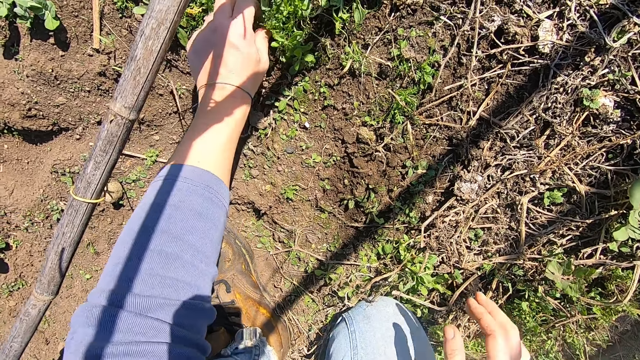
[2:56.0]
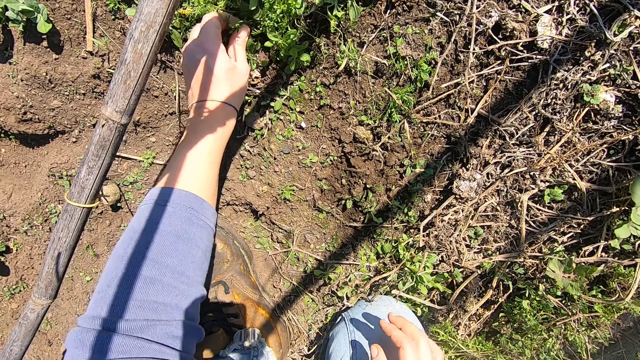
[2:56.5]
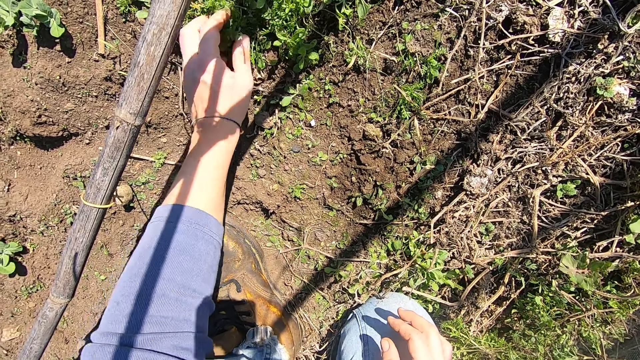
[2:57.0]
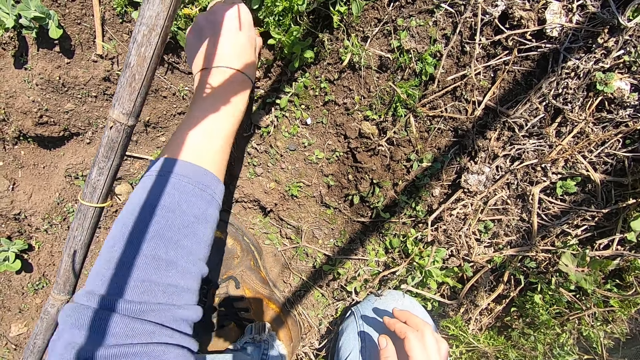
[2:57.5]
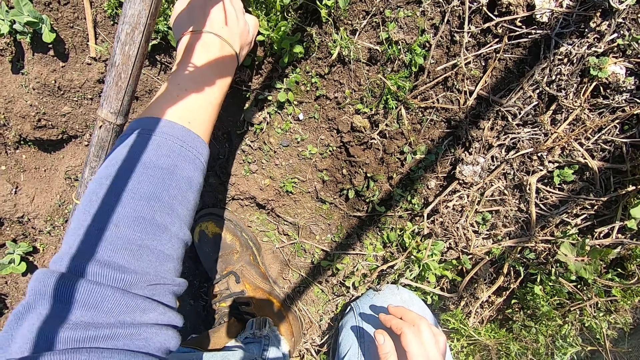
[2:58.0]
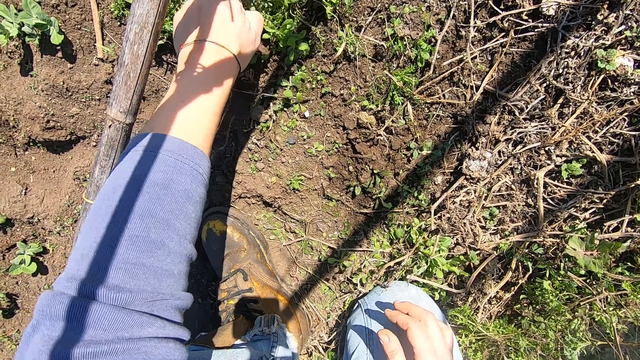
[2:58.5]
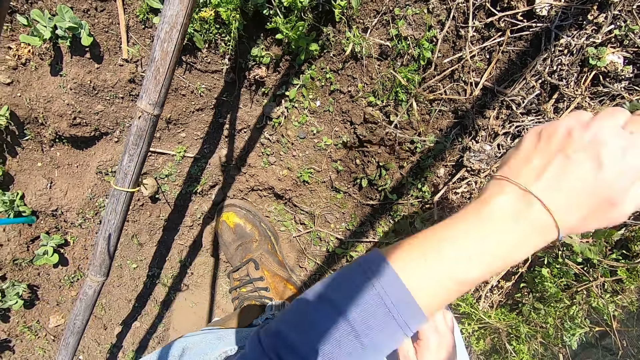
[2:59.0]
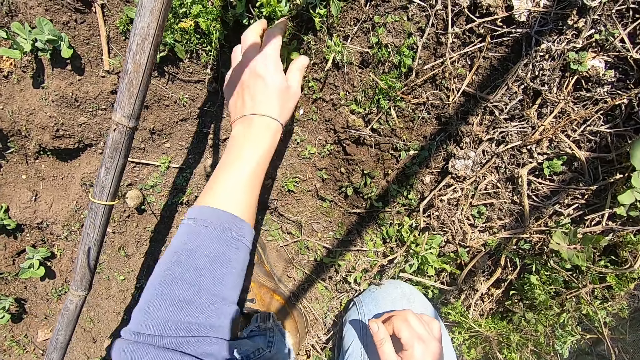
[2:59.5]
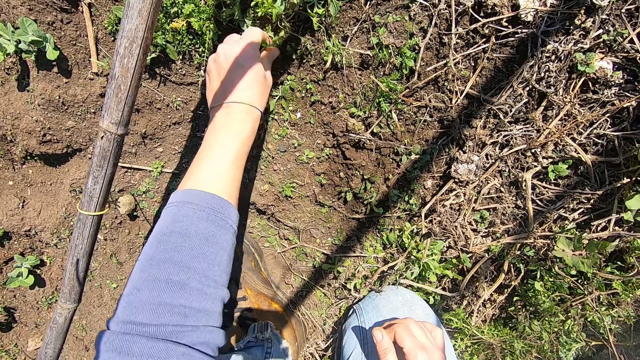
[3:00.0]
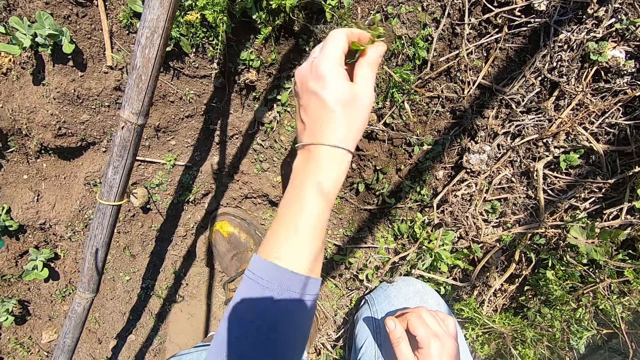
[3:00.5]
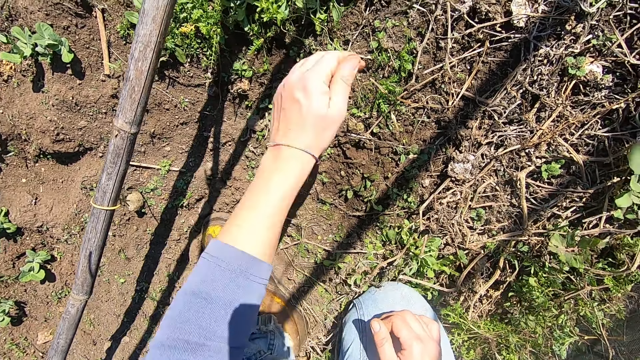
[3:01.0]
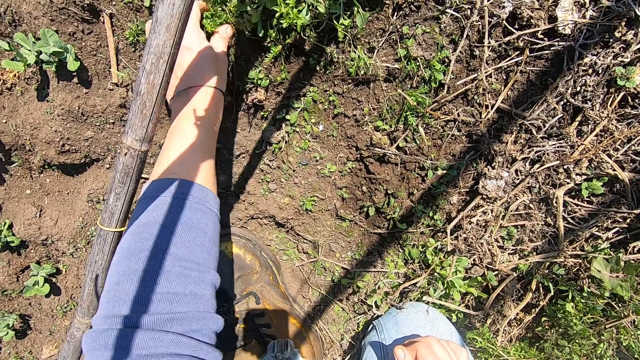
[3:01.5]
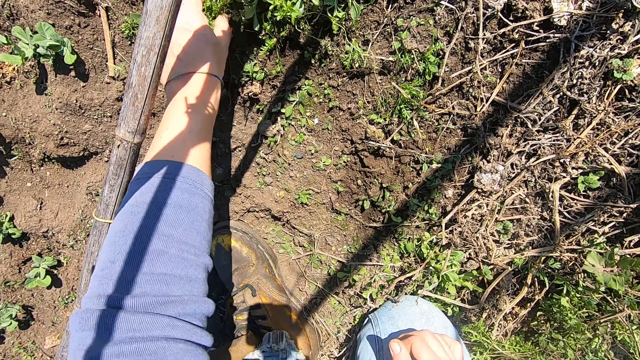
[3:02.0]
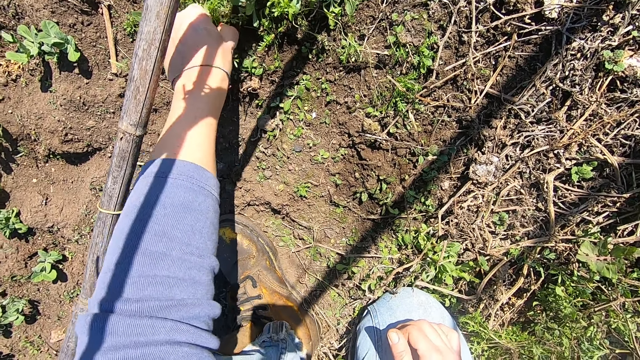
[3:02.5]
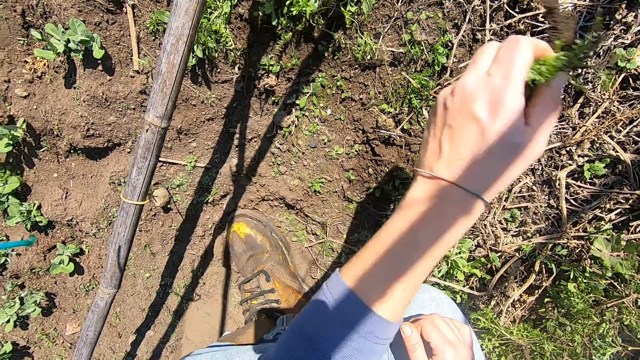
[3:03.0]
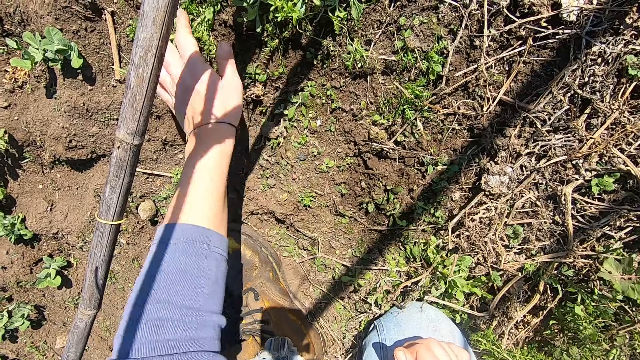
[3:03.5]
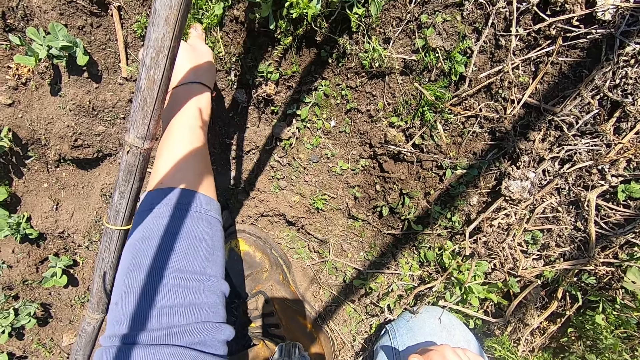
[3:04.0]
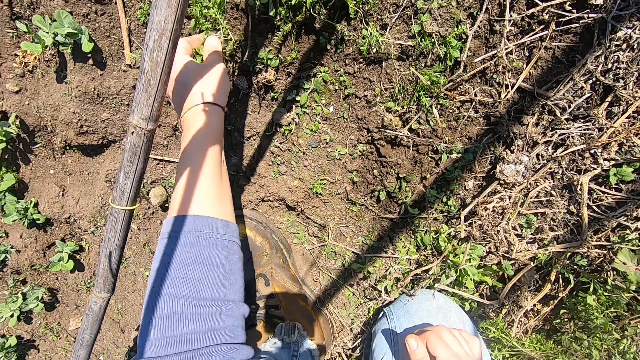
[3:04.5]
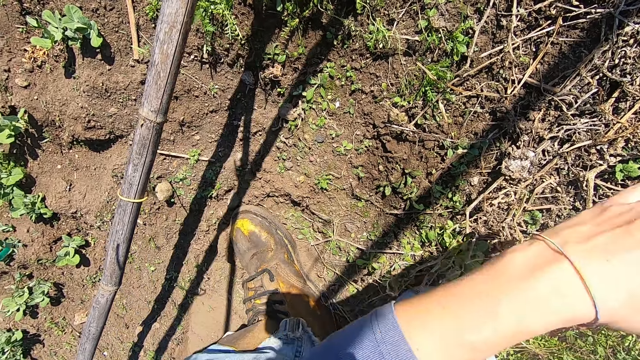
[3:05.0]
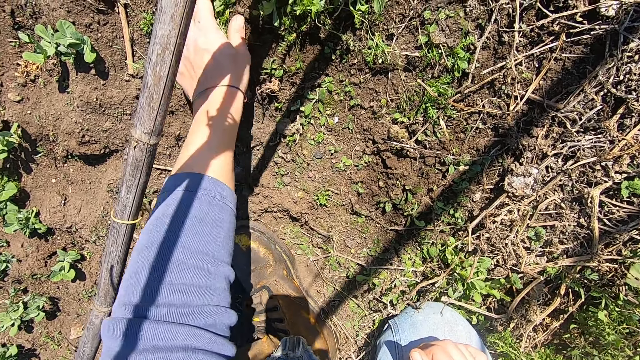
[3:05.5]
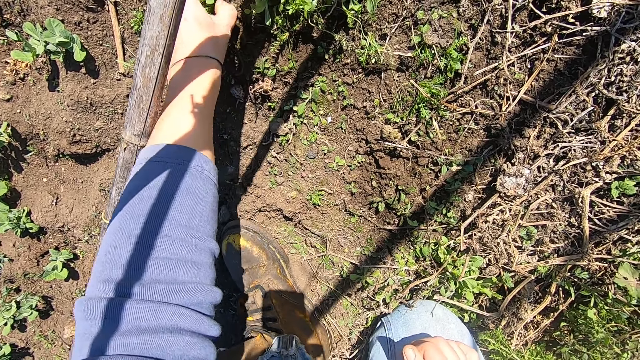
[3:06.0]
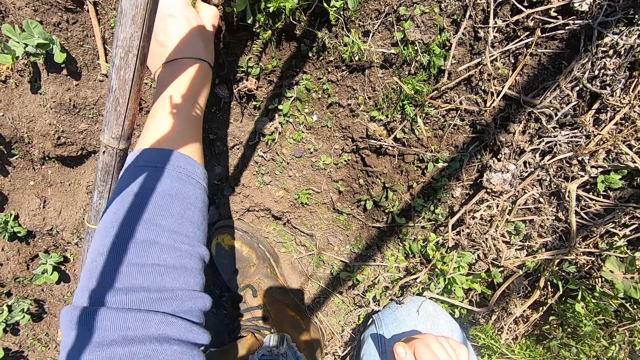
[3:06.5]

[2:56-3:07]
The camera wearer pulls out weed plants from the ground with his left hand. He holds a weed. He throws the weed plants in his left hand away. He pulls out a weed plant from the ground with his left hand. He throws the weed plant in his left hand away. He pulls out a weed plant from the ground with his left hand. He holds another weed. He throws the weed plant in his left hand away. He pulls out a weed plant from the ground with his left hand. He holds another weed. He cuts a weed. He throws the weed plant in his left hand away. He pulls out a weed plant from the ground with his left hand.

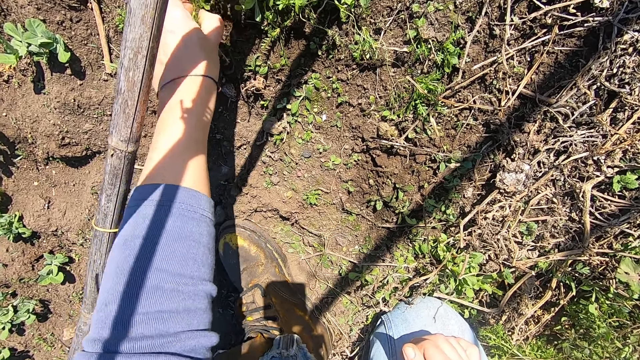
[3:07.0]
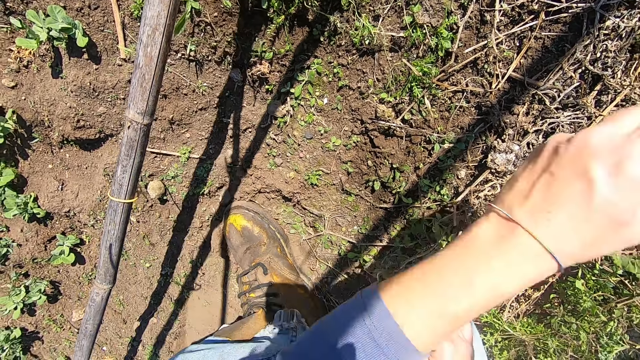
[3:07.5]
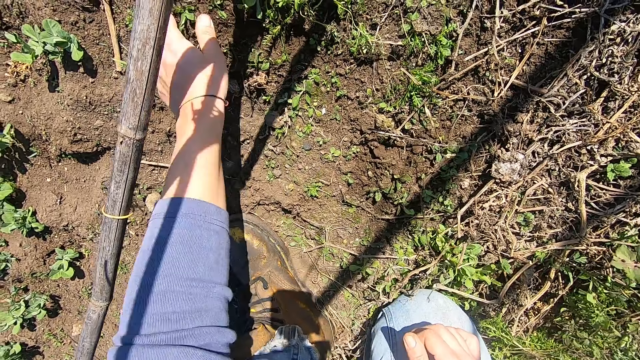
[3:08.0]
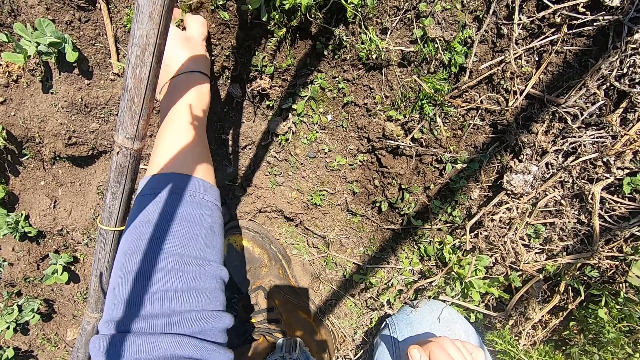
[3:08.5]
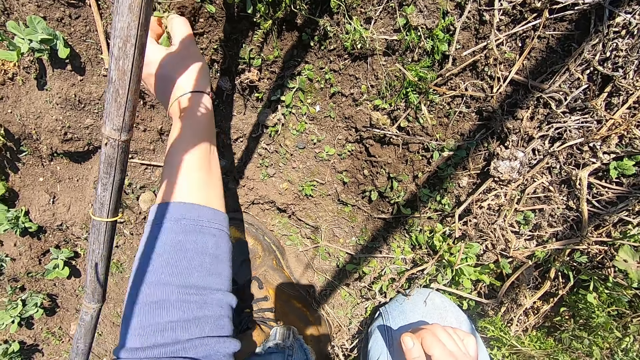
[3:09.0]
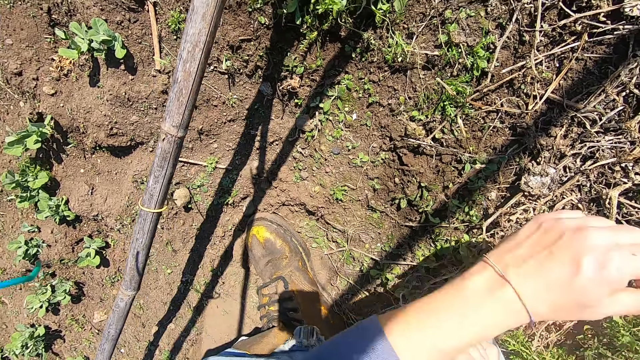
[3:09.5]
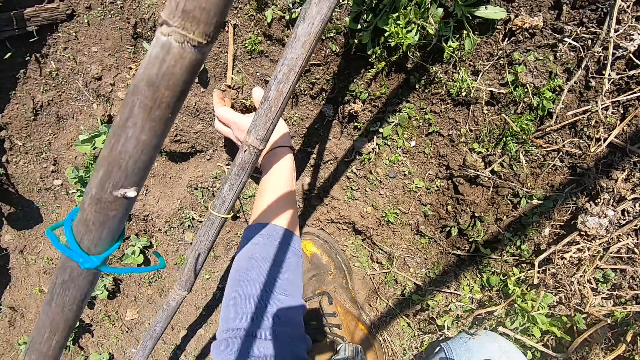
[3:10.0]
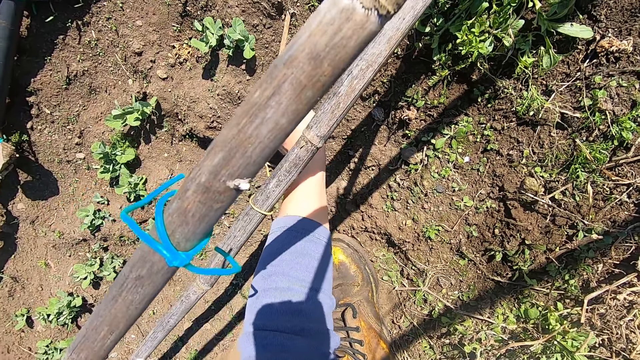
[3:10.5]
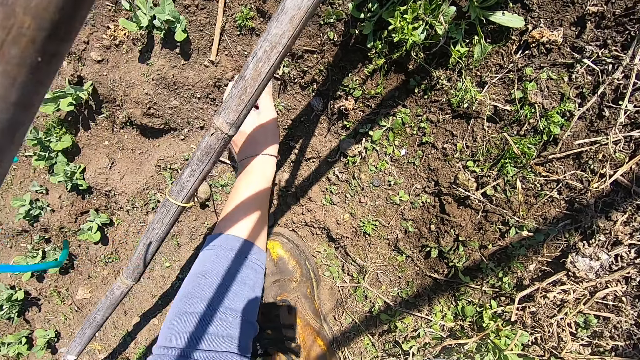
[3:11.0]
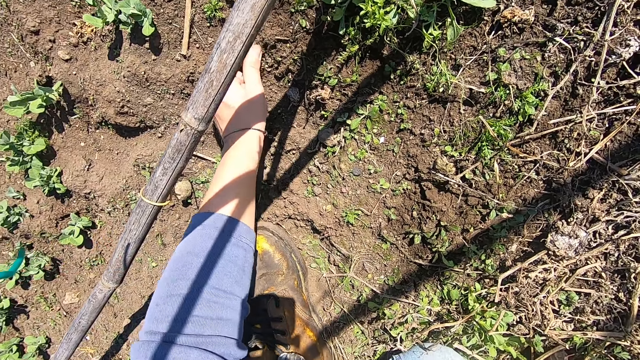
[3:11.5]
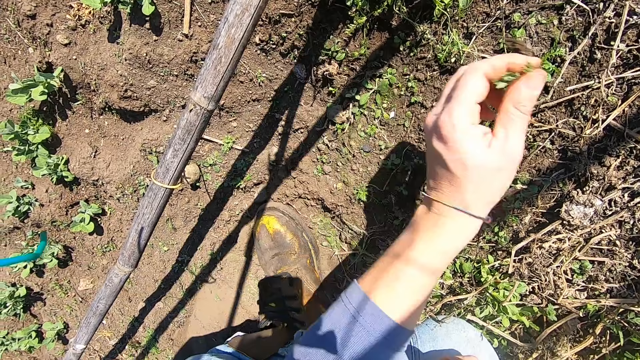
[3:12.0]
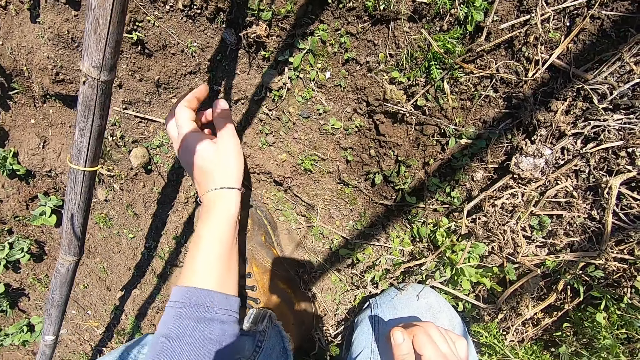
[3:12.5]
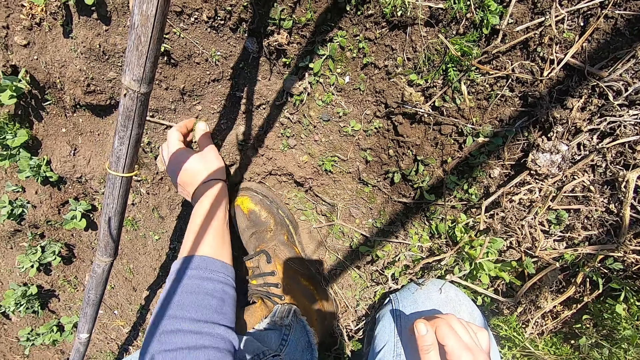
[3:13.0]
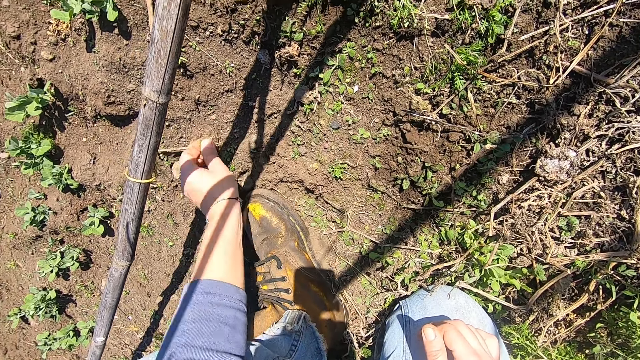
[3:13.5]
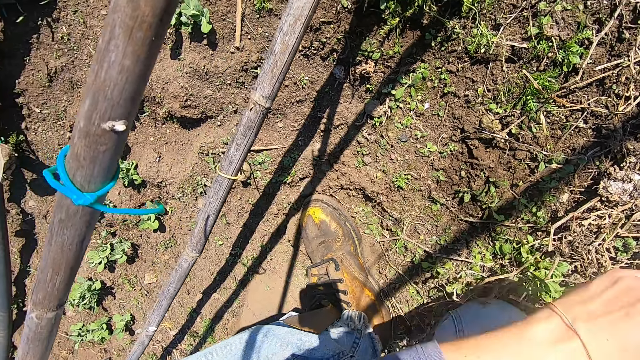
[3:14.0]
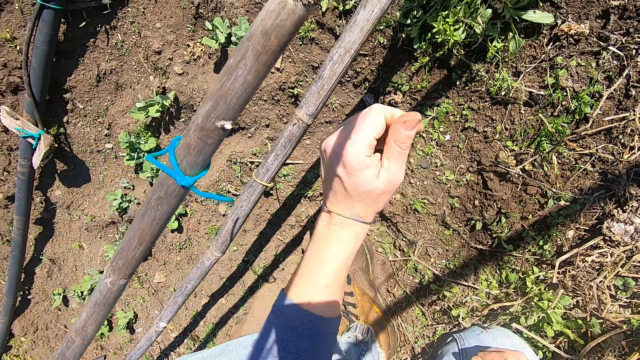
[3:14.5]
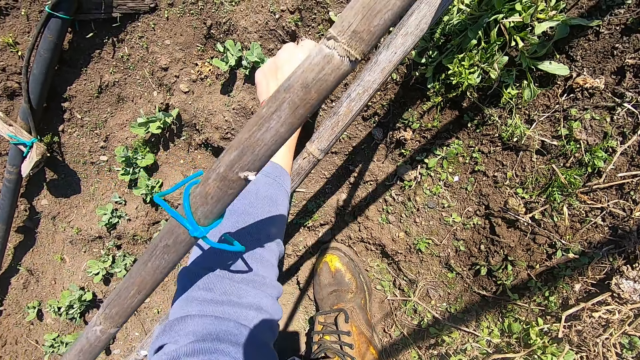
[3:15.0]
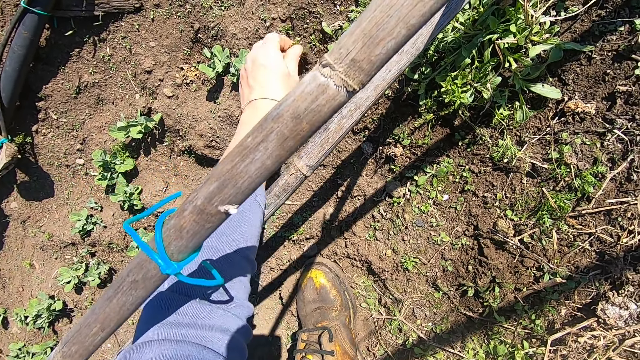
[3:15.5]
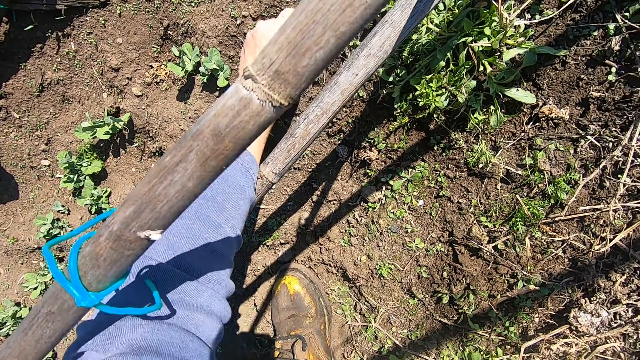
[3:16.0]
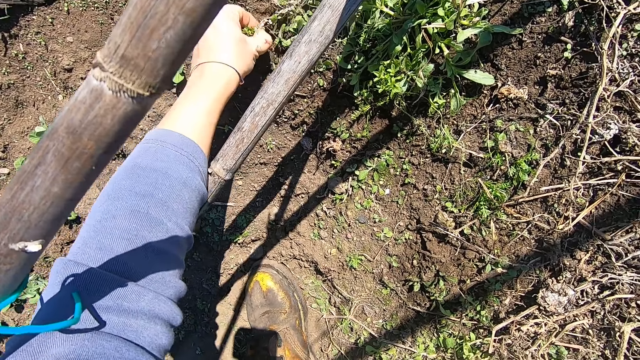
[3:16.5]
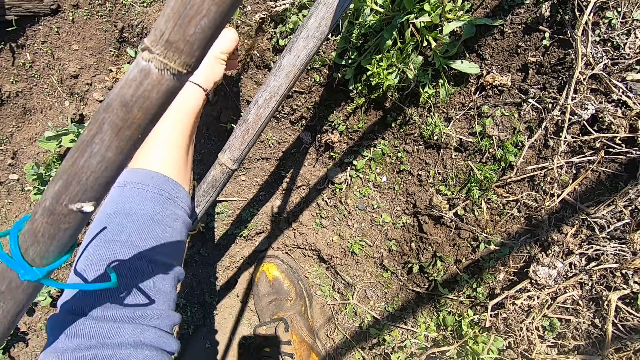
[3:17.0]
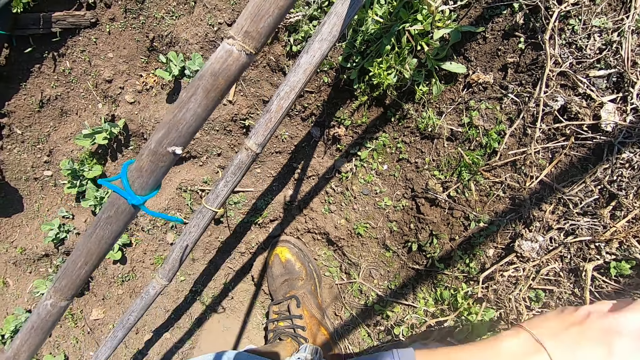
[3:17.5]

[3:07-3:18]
The camera wearer holds another weed. He throws the weed plant in his left hand away. He pulls out a weed plant from the ground with his left hand. He throws the weed plant in his left hand away. He picks weed plants from the ground with his left hand. He holds the weed. He uproots another weed. He throws the weed plants in his left hand away. He picks a weed plant from the ground with his left hand. He throws the weed plant in his left hand away. He pulls out weed plants from the ground with his left hand. He holds another weed. He throws the weed plants in his left hand away.
